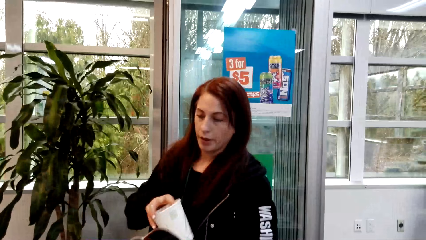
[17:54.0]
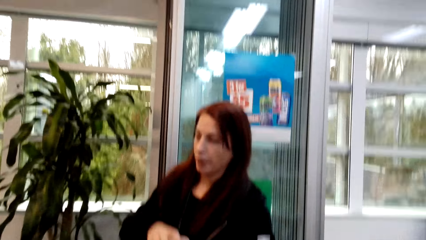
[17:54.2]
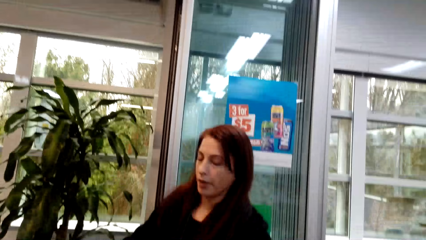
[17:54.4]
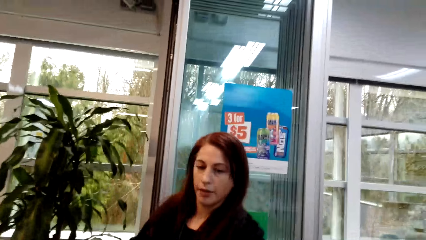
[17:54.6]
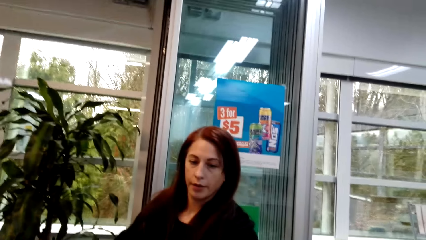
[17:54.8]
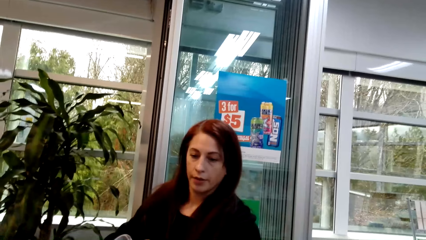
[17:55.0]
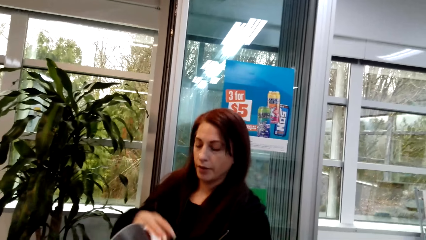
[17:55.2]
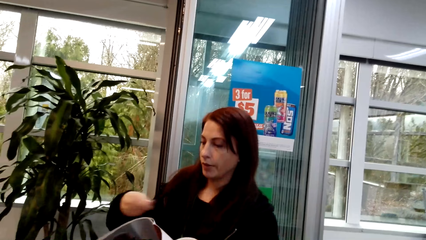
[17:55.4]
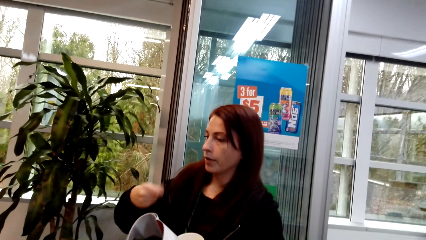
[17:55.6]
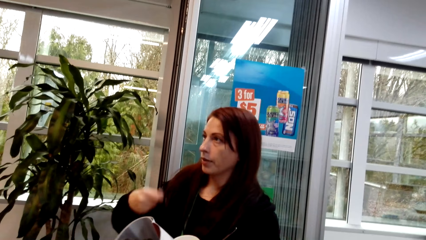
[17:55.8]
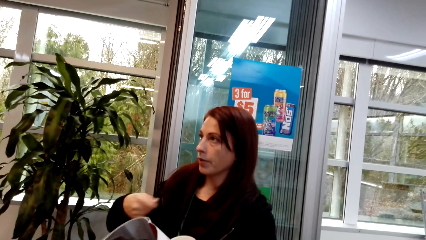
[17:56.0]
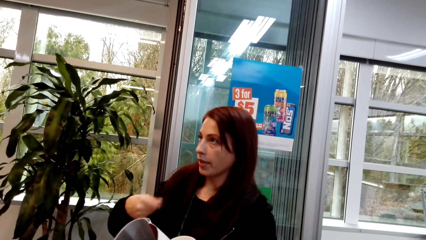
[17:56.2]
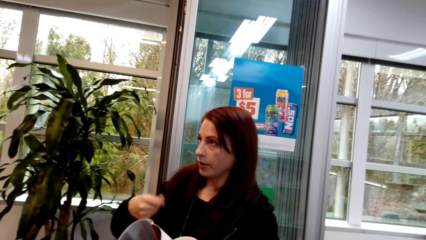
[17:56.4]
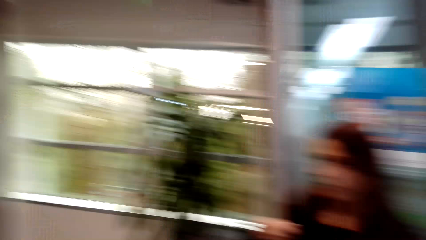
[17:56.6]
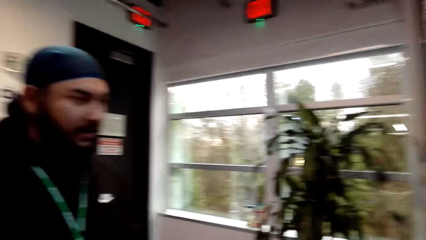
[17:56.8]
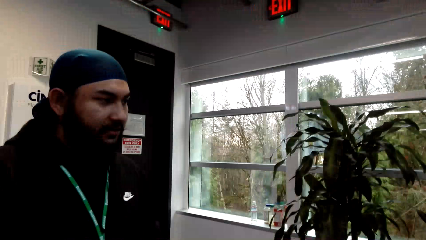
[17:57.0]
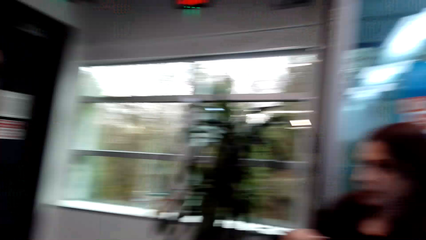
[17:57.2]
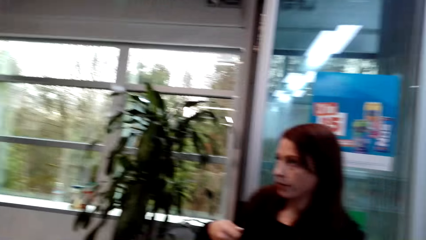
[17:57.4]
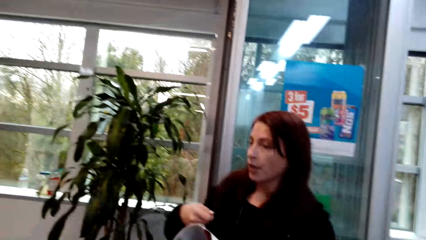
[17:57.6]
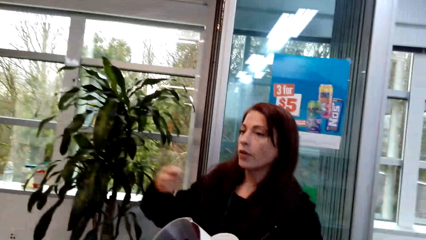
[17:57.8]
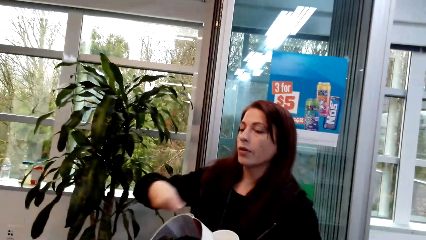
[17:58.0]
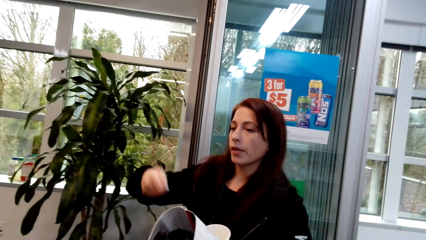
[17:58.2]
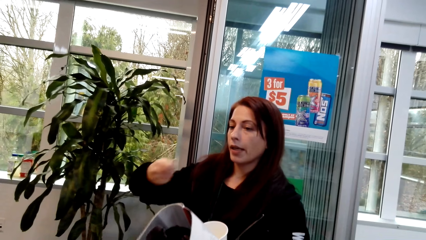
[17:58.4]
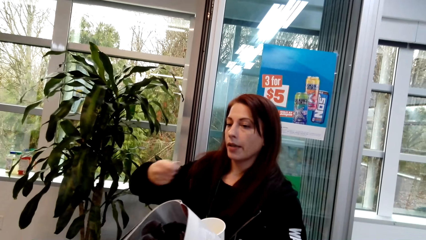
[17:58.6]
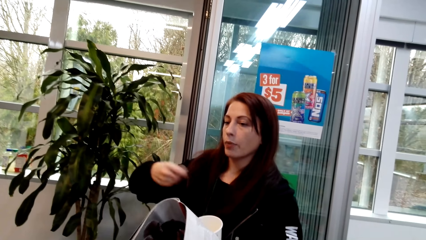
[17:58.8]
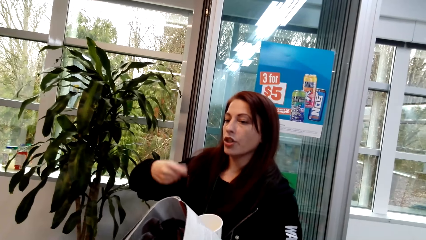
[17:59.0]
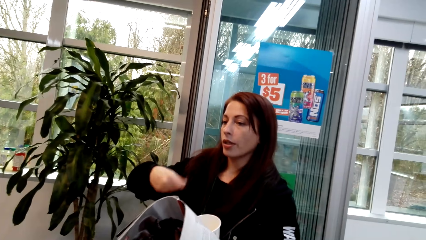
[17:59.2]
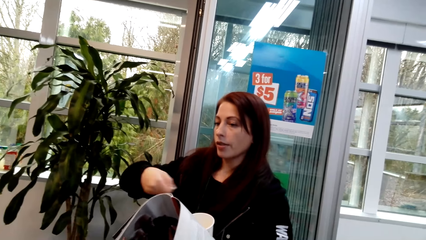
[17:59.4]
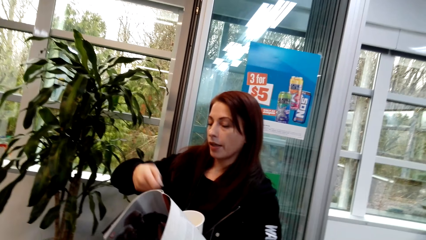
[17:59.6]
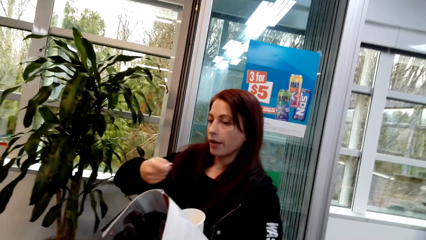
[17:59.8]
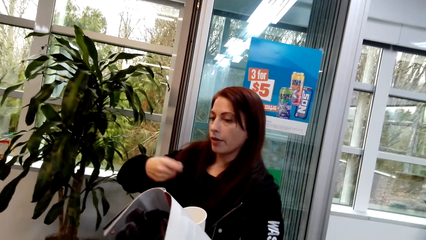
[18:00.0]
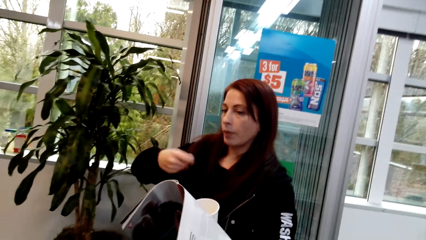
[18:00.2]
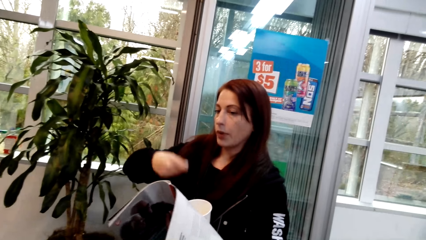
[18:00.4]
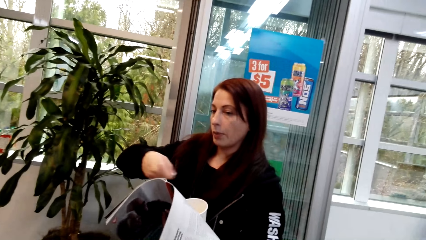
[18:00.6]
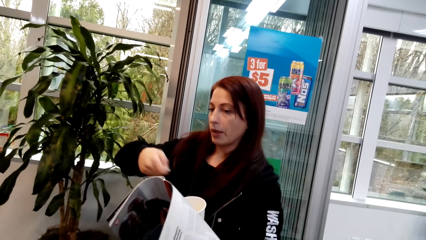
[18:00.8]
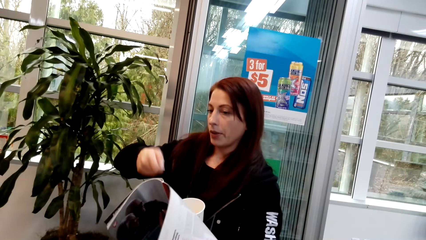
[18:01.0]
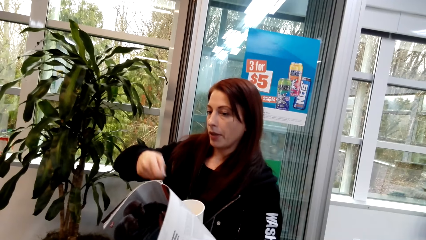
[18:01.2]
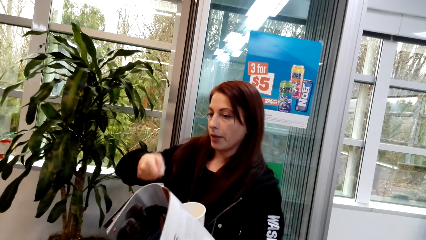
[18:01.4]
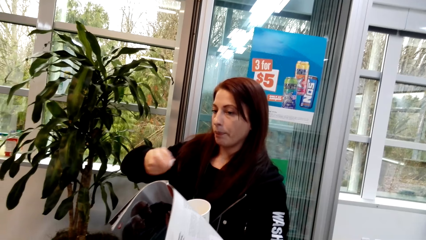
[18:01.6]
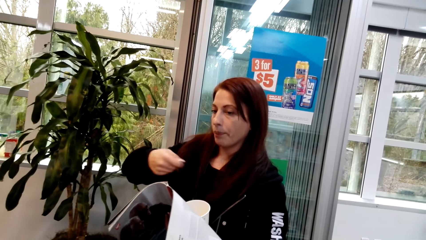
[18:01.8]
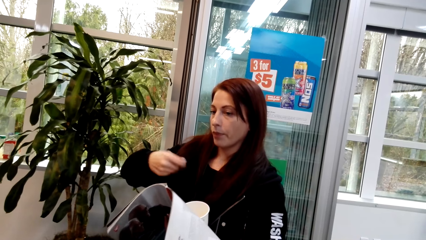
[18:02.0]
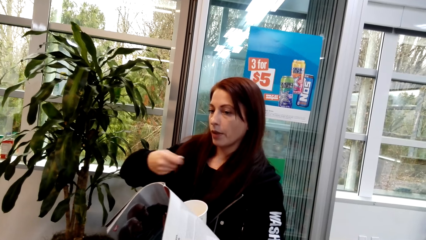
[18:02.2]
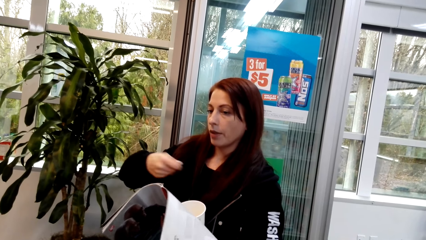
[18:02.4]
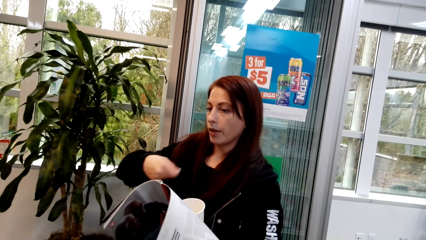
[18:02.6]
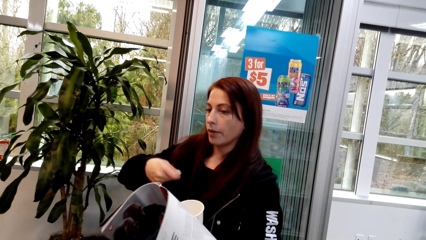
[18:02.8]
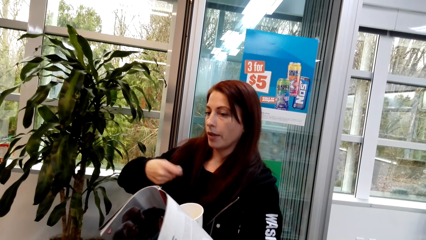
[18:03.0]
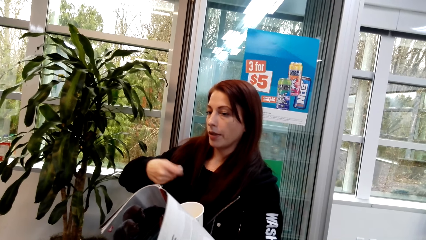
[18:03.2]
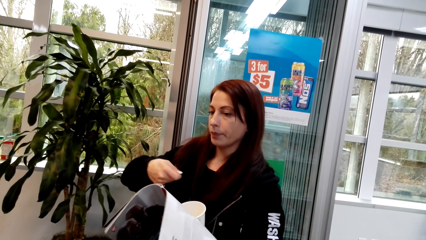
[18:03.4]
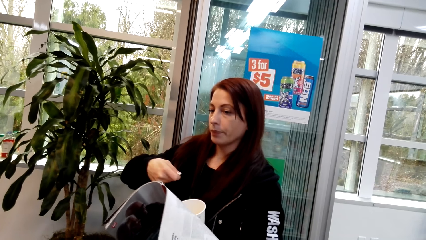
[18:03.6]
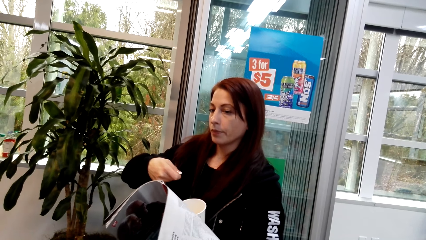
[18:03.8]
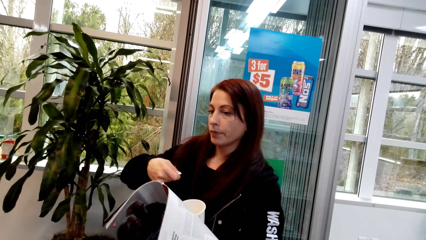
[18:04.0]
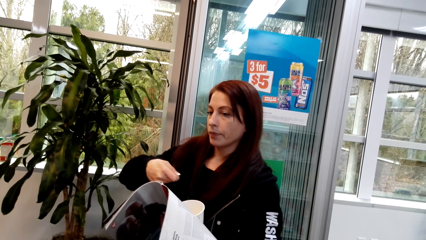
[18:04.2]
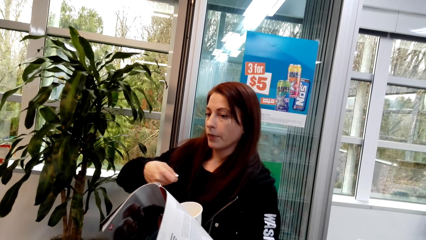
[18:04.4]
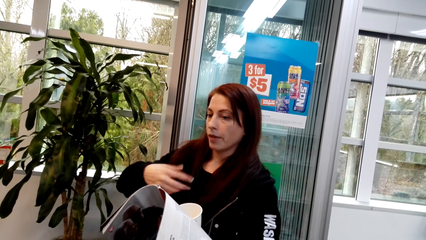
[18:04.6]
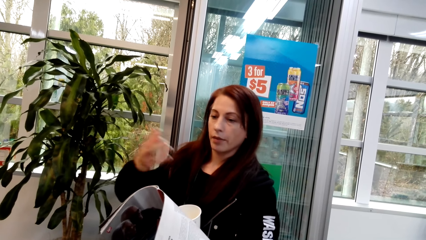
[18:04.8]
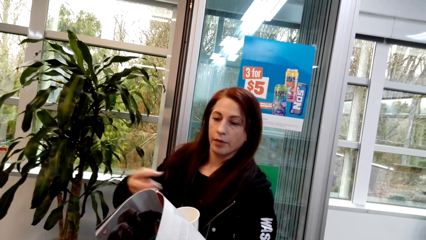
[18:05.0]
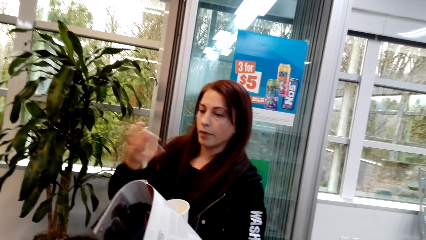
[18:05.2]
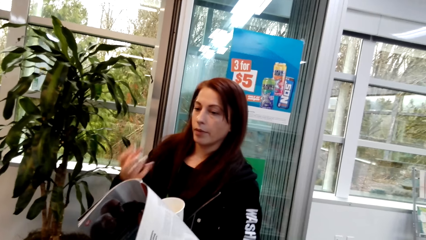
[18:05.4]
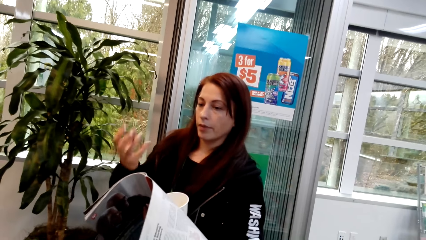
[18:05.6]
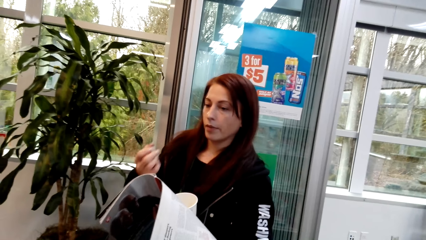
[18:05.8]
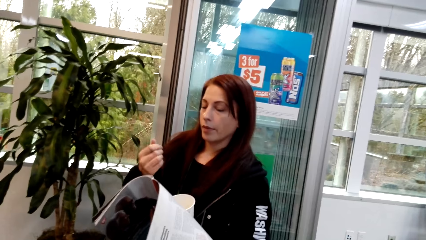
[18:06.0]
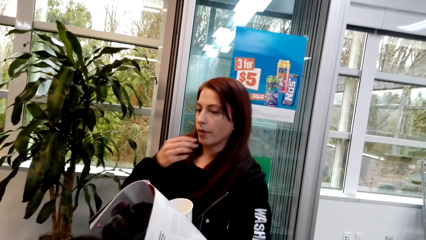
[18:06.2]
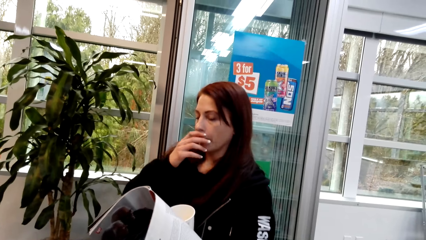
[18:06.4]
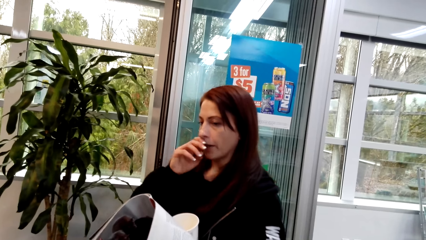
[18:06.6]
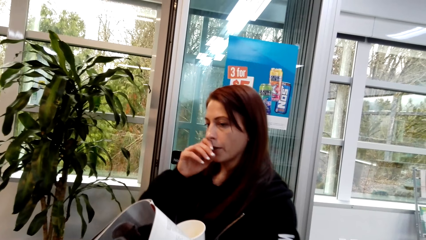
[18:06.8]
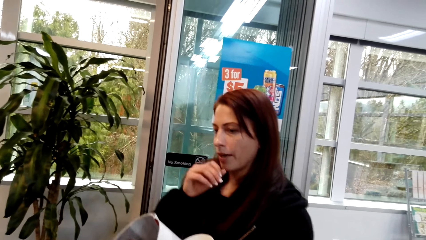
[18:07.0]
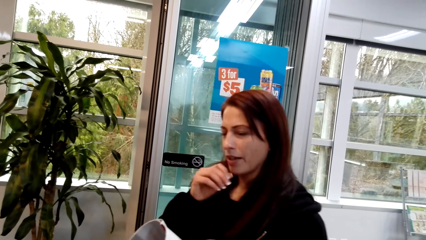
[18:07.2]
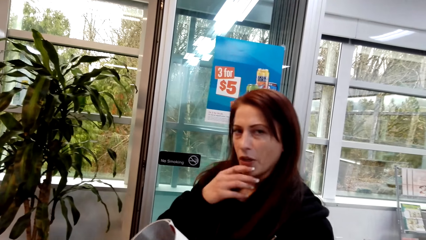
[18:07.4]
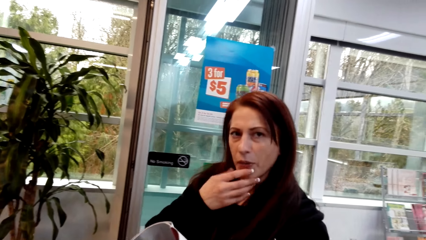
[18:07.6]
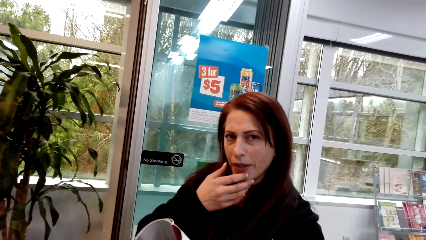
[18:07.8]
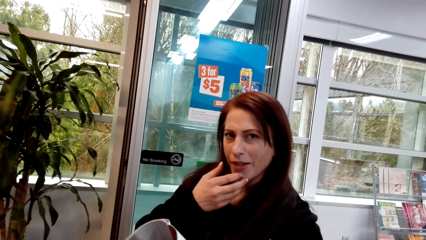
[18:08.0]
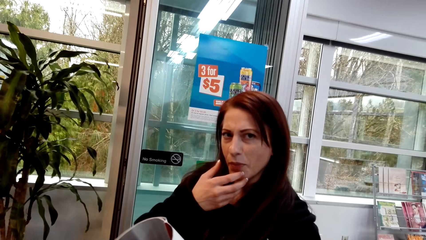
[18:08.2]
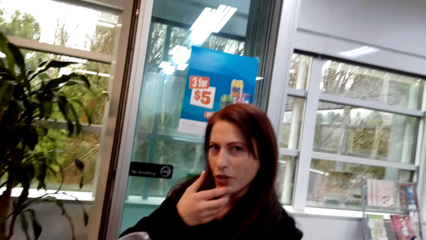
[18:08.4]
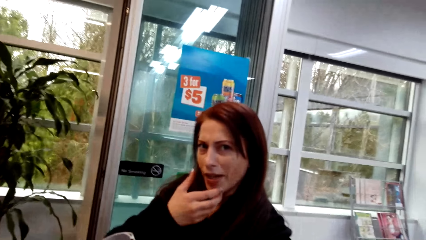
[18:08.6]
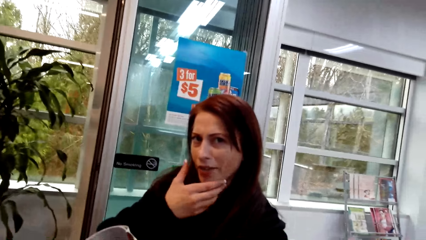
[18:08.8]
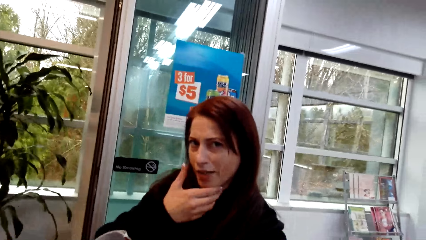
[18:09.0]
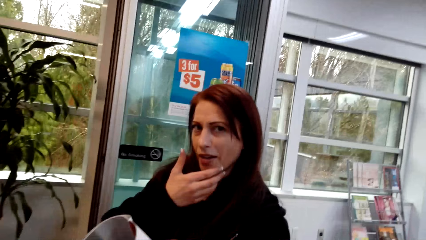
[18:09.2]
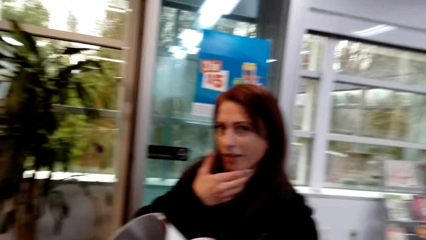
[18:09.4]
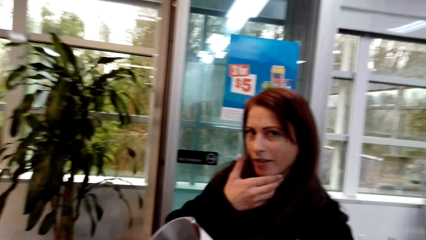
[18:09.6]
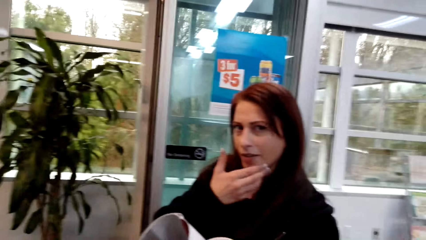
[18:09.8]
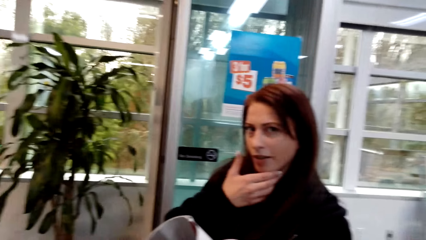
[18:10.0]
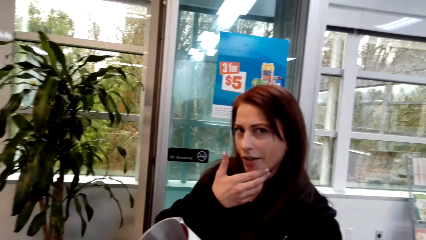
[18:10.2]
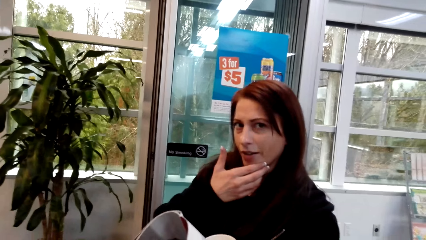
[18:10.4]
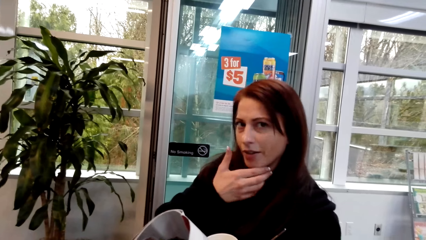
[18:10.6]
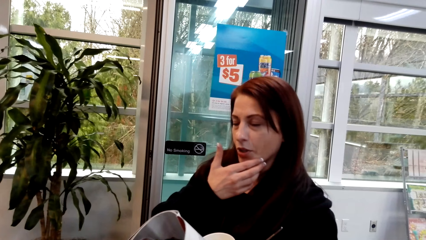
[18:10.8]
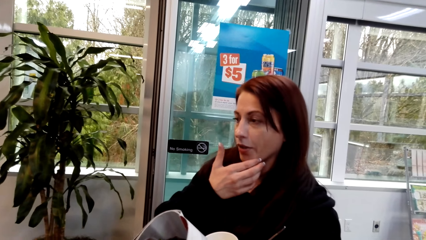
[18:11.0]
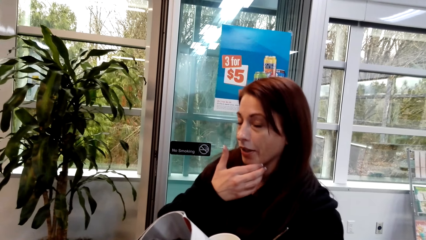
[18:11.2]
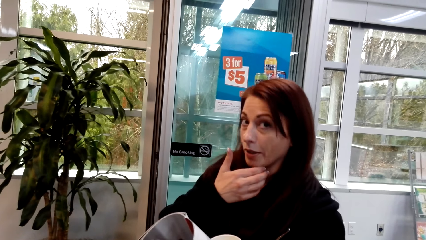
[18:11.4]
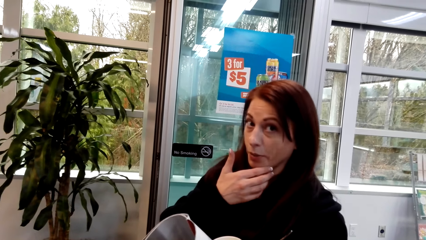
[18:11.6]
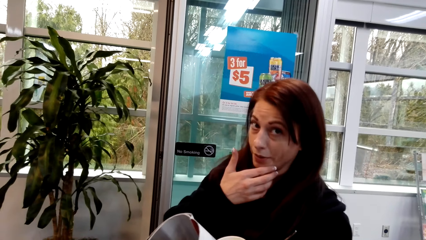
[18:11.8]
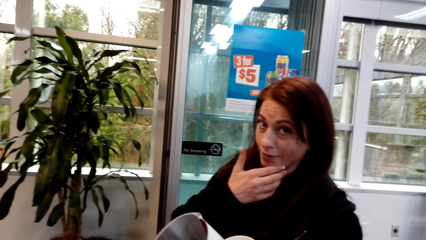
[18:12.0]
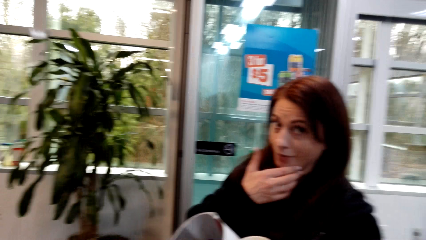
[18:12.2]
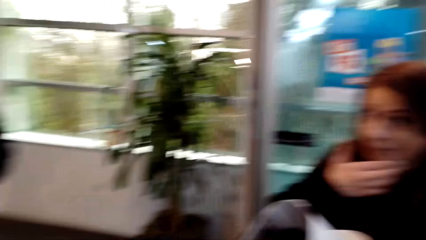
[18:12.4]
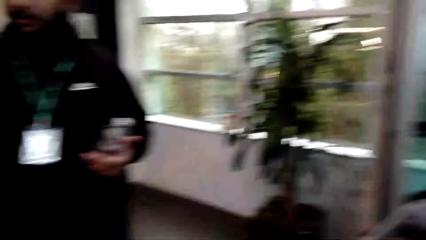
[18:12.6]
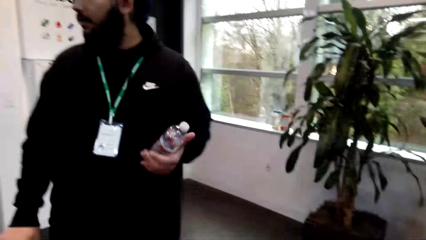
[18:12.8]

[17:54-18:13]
A man talks to a woman. The woman moves her hand. The woman wipes her cheeks. The woman scratches her chin. The camera wearer talks to the woman.
